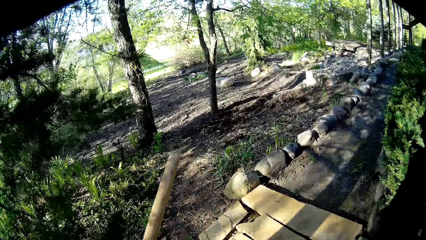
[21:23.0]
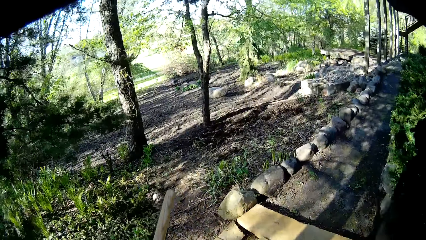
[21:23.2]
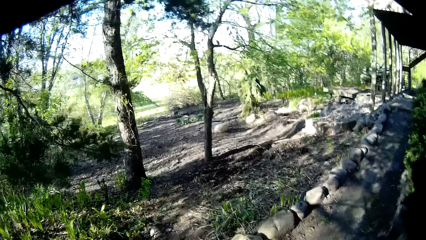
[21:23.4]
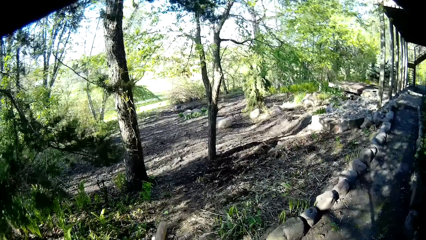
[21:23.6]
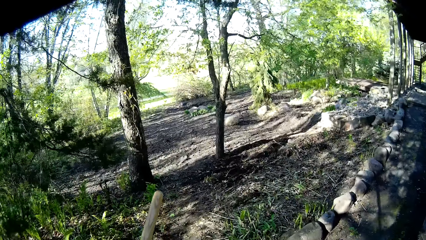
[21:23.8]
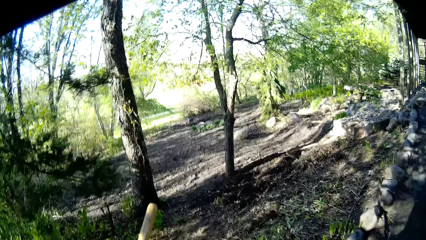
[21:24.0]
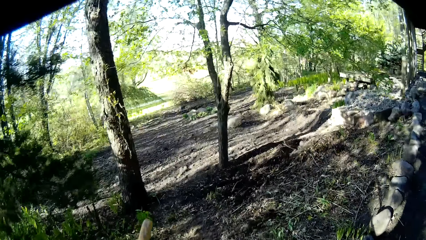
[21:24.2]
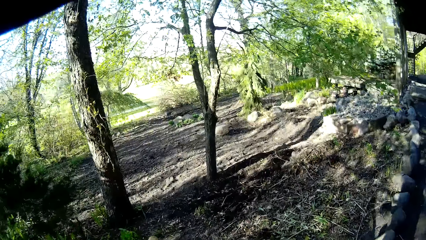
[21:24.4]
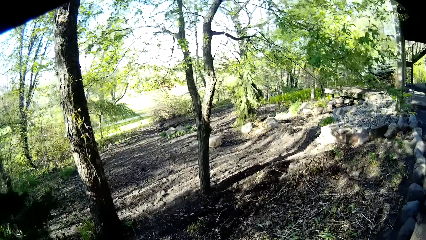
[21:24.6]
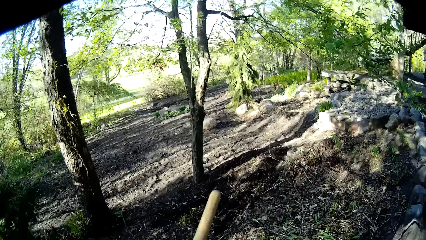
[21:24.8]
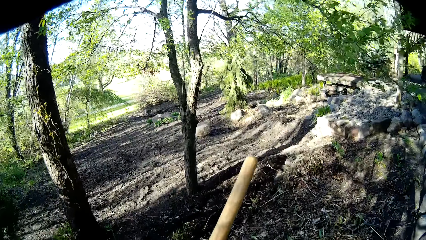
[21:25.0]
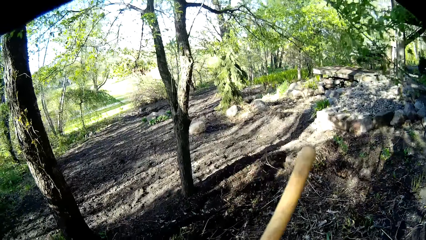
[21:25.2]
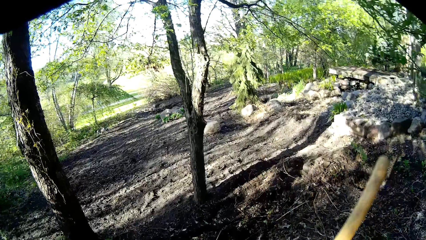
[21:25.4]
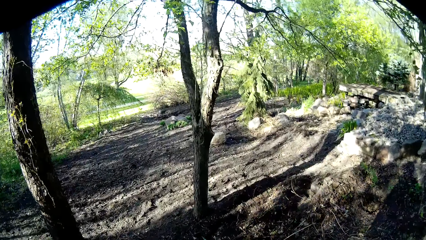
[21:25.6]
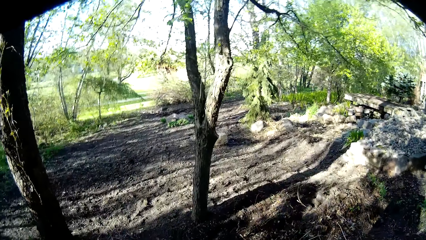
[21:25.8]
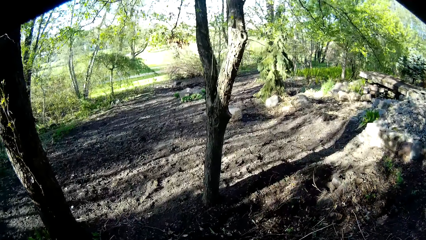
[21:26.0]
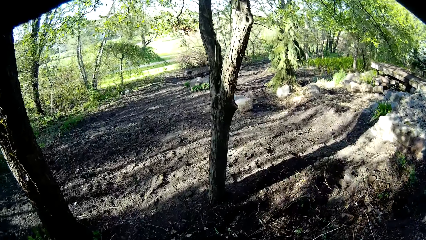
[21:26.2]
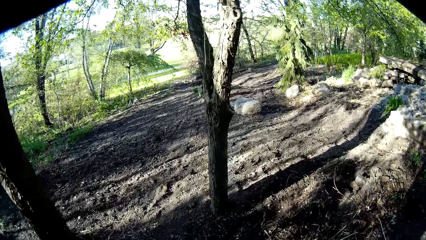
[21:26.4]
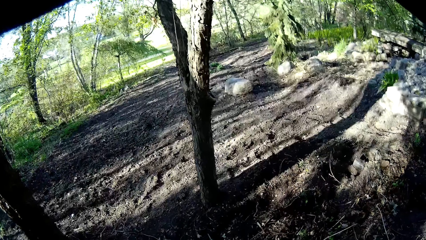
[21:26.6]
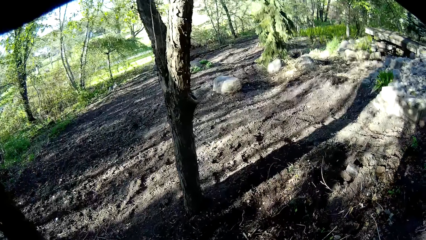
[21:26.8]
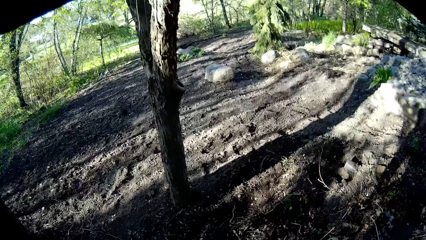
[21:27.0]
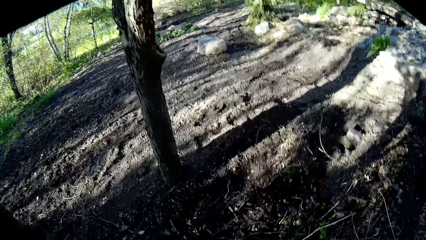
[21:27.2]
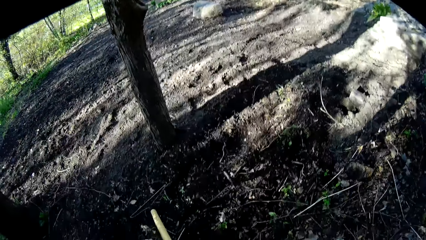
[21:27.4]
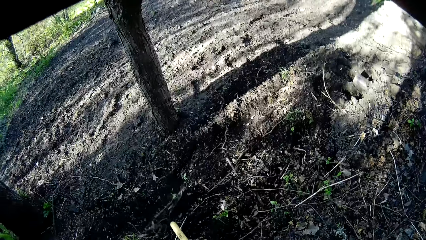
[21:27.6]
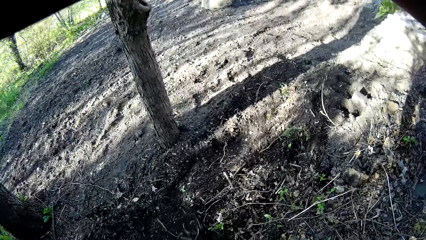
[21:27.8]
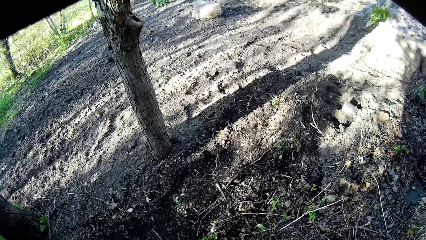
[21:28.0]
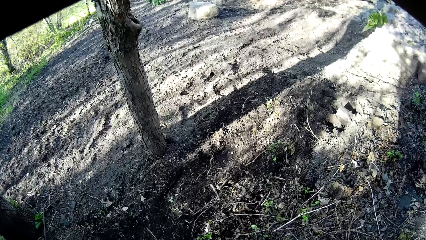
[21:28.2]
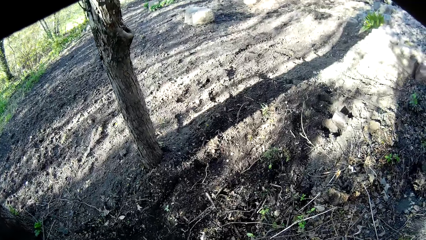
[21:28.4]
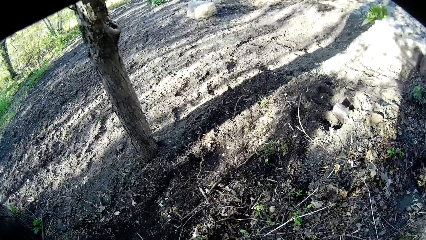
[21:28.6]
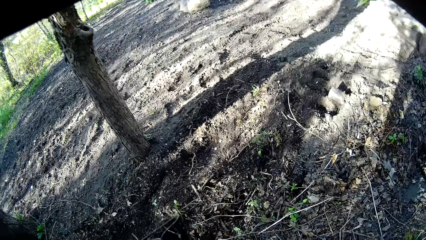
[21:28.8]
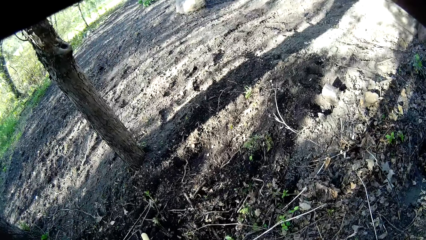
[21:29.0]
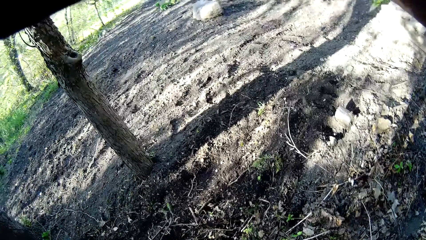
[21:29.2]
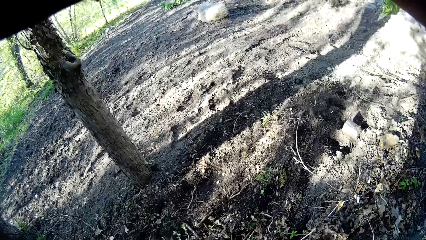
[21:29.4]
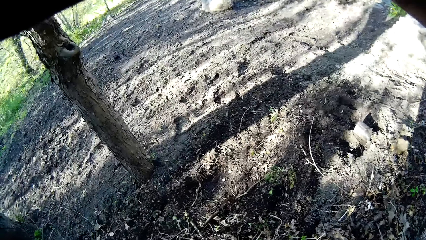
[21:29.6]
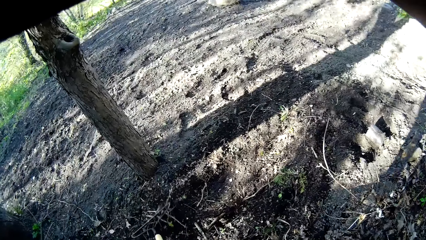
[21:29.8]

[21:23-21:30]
The camera wearer walks into a garden. He rakes the debris off the soil with the rake in both hands. He levels the soil with the rake.

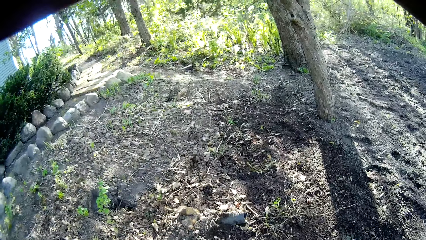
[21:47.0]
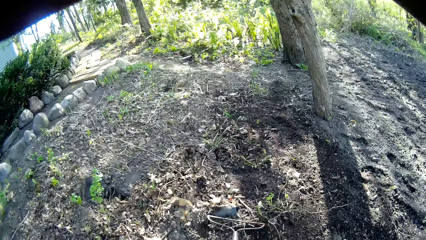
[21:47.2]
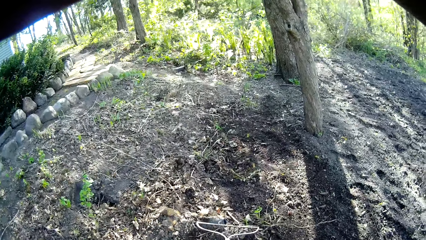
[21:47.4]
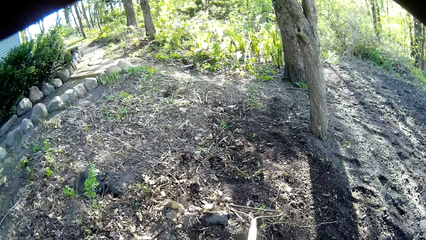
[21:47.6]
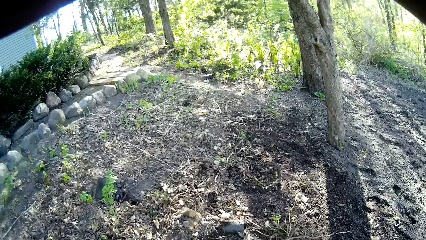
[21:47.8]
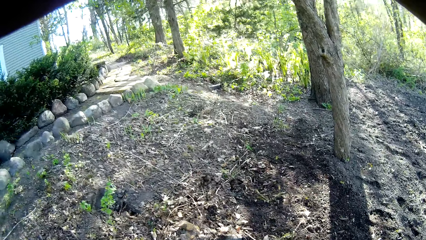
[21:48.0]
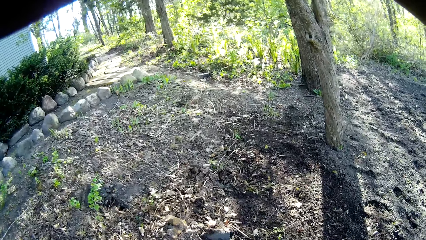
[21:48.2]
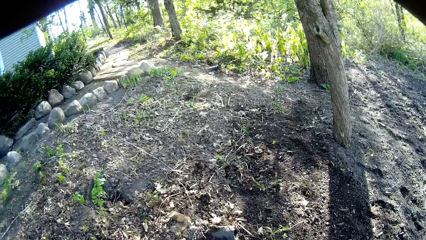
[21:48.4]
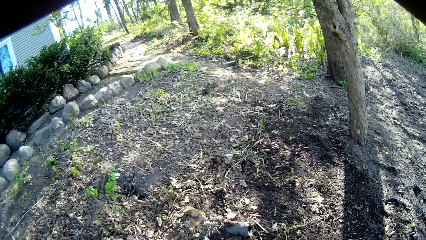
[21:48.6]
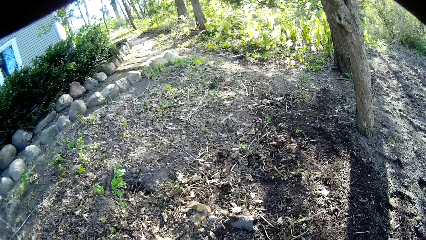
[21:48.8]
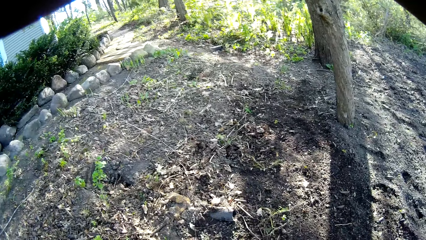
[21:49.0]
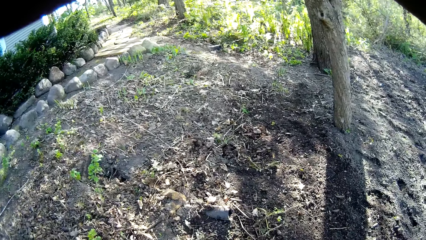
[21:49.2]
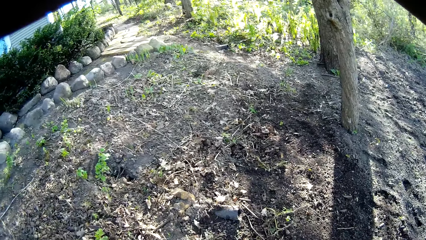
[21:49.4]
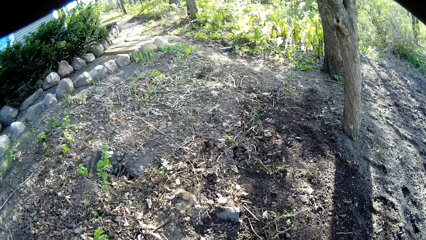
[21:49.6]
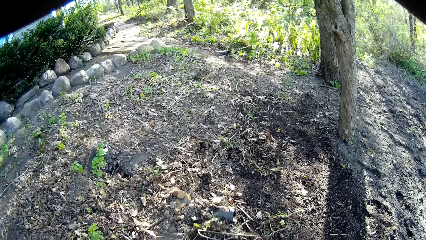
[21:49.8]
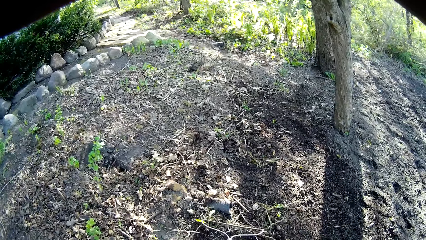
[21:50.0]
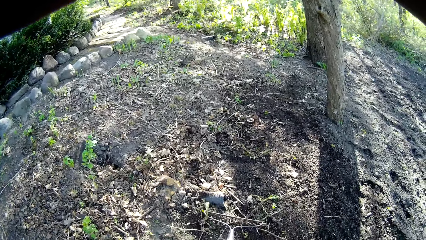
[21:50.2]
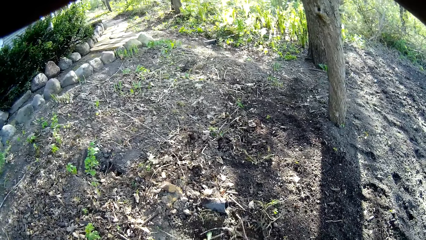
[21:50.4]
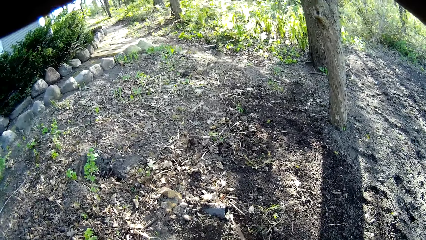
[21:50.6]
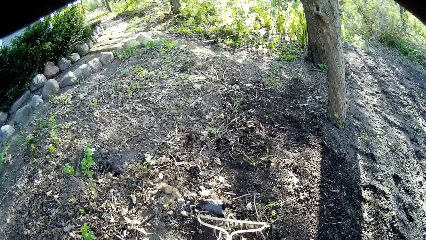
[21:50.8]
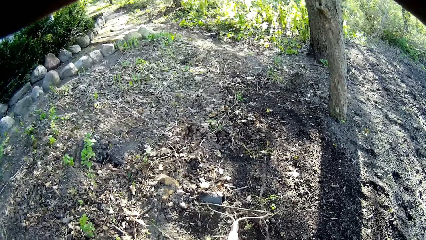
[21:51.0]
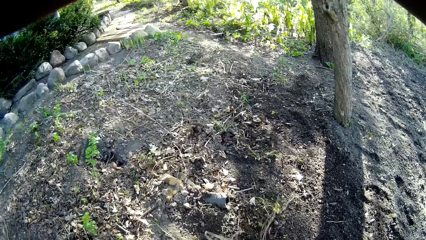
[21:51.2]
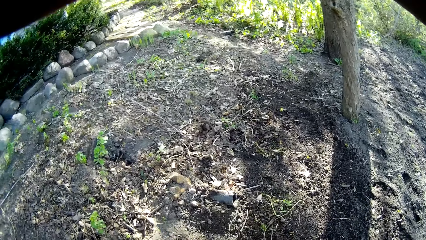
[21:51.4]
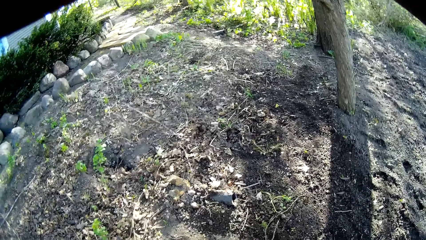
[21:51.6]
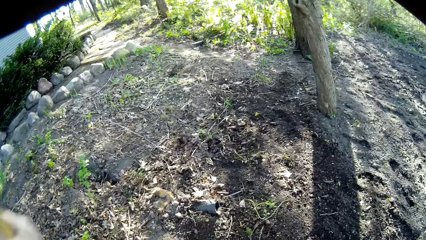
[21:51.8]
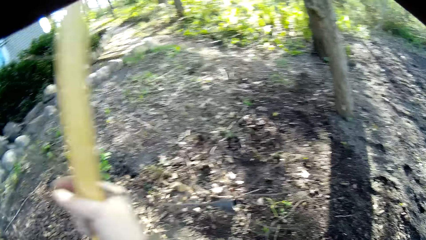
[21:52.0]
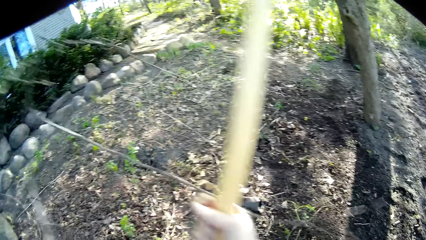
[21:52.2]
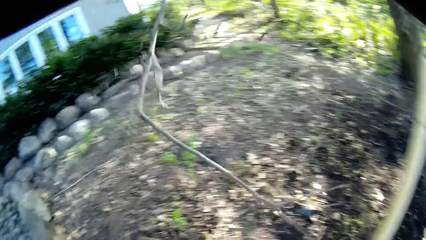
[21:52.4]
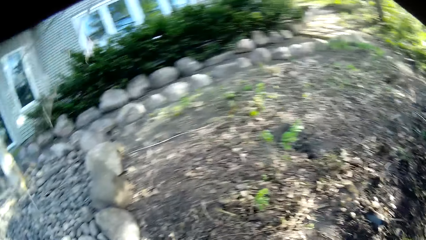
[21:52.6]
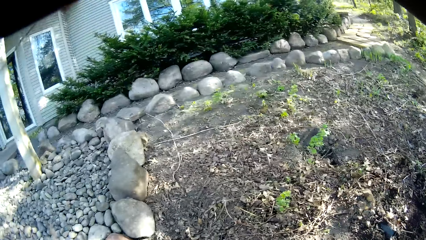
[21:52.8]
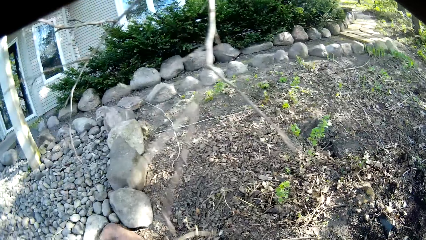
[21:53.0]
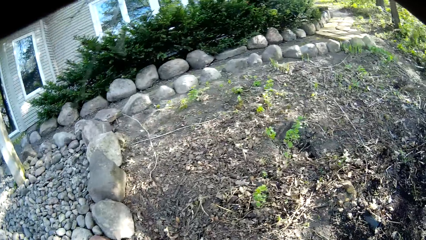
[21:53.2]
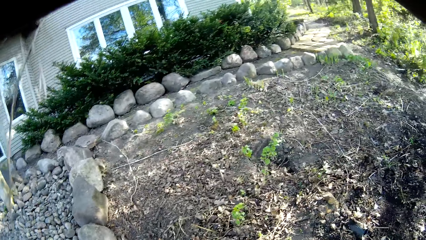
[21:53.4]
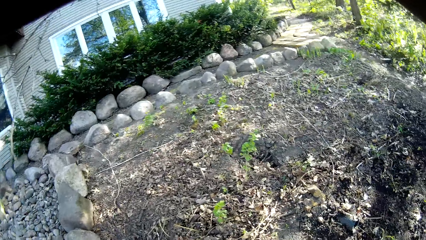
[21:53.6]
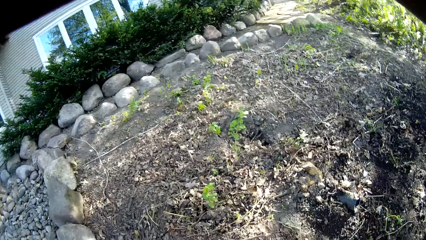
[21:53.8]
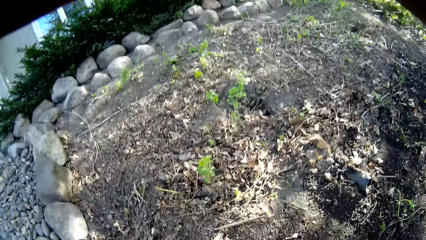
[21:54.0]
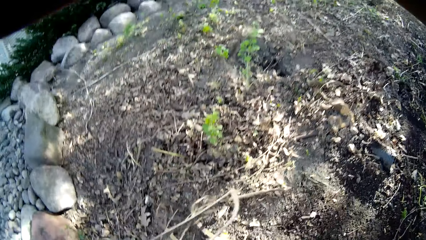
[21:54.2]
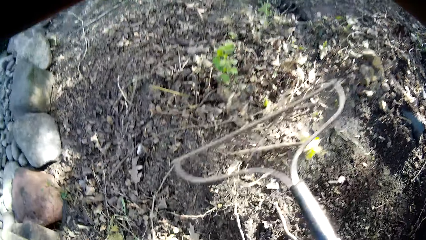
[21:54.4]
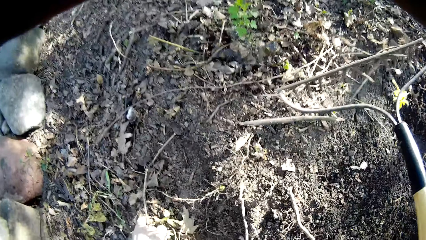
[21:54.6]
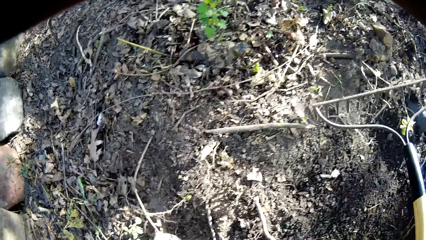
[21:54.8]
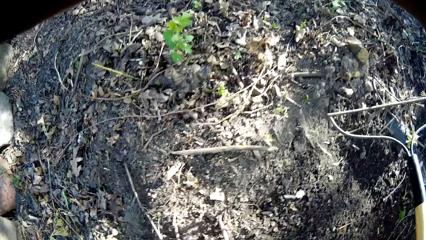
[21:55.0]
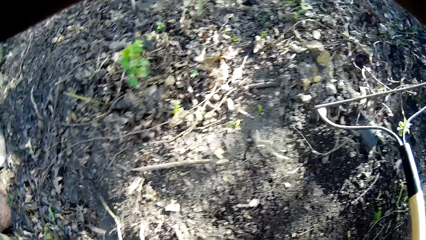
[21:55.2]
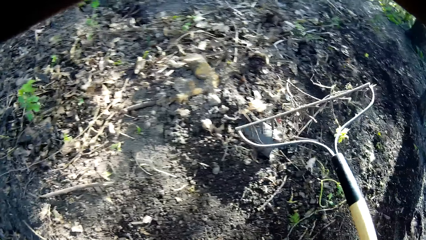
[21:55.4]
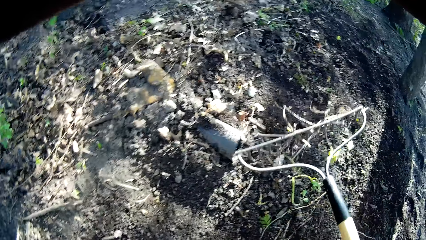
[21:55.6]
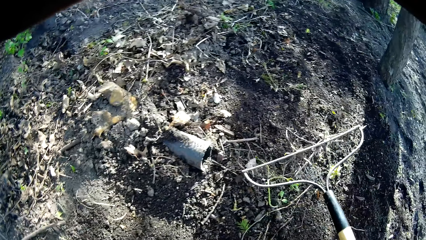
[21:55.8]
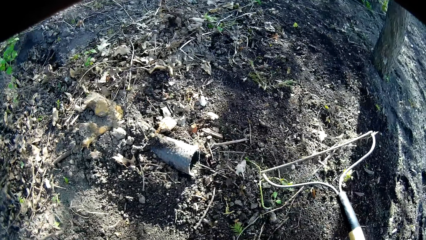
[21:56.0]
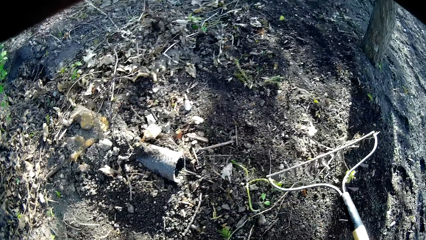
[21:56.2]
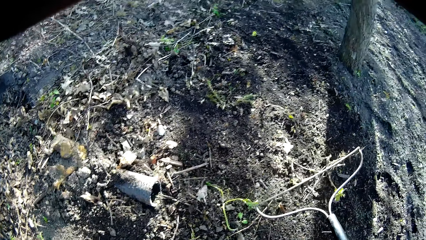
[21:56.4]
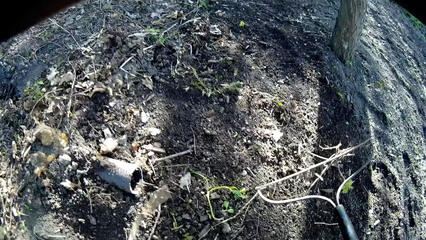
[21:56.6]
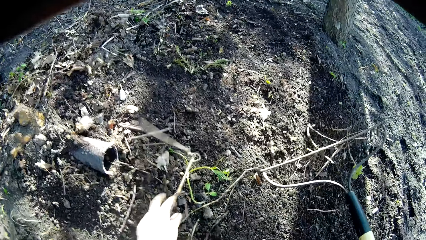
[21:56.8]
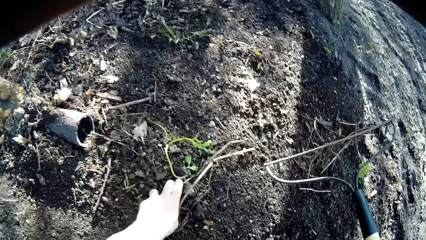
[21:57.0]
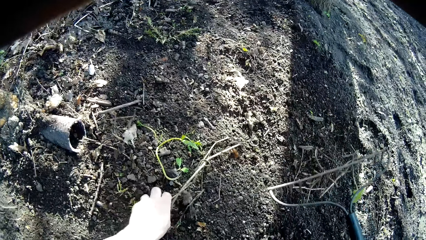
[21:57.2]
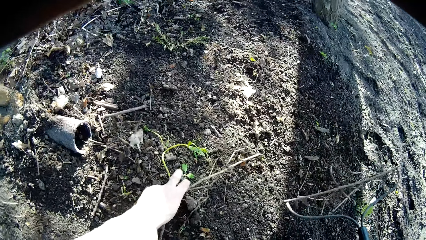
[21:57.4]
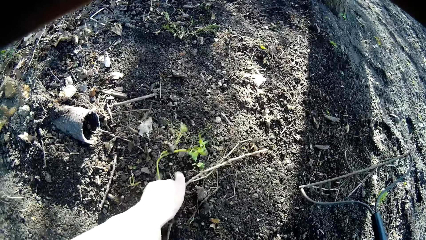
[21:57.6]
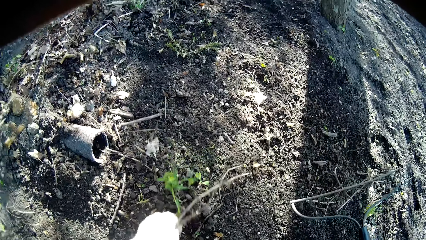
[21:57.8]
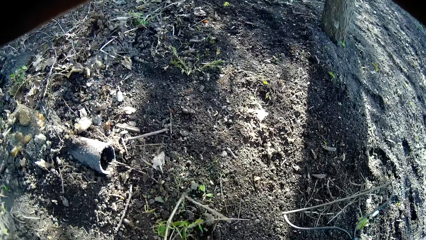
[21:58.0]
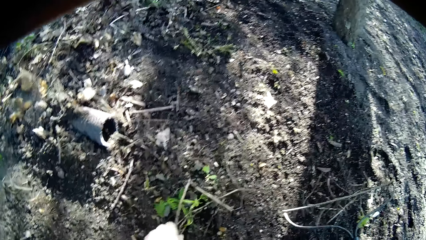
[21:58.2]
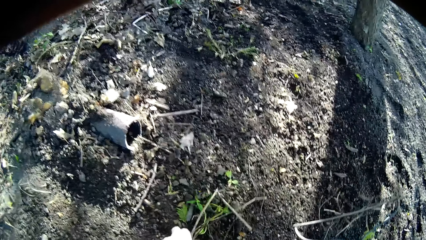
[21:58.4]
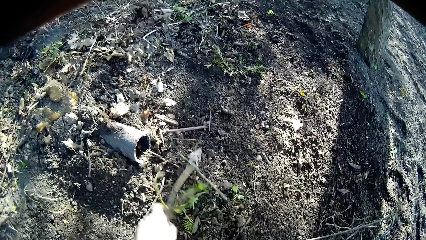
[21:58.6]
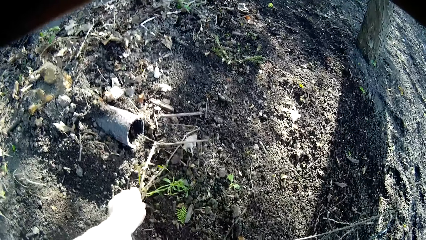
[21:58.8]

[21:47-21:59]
The camera wearer levels soil with a rake. He levels soil with the rake again. He removes a stick from the rake. He uproots a weed from the soil with his left hand.
